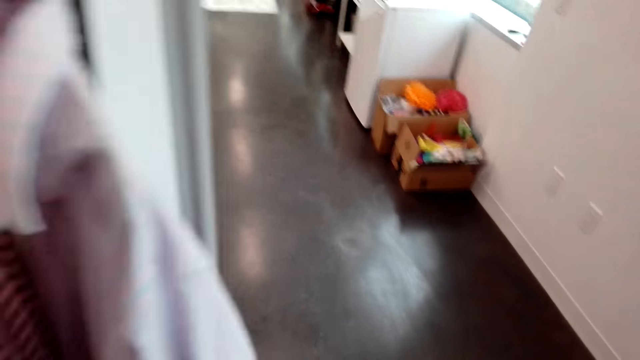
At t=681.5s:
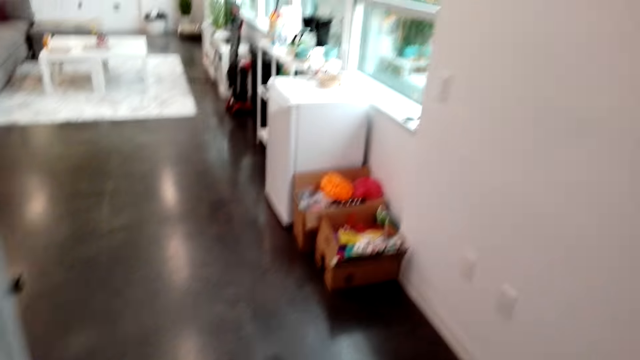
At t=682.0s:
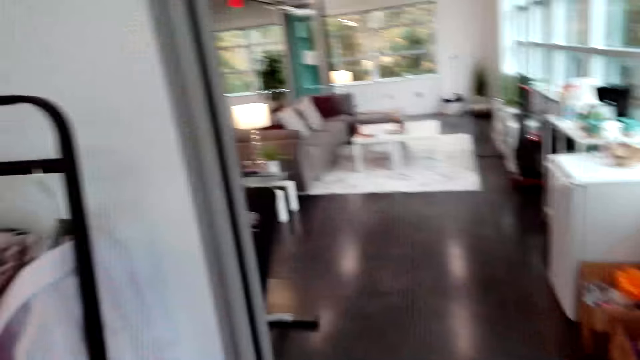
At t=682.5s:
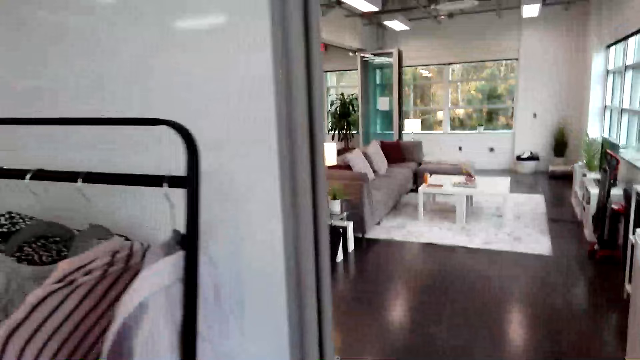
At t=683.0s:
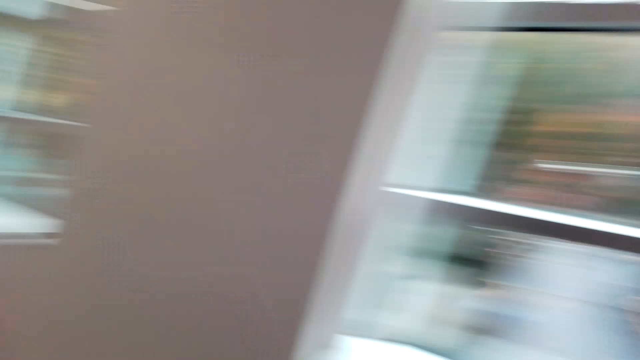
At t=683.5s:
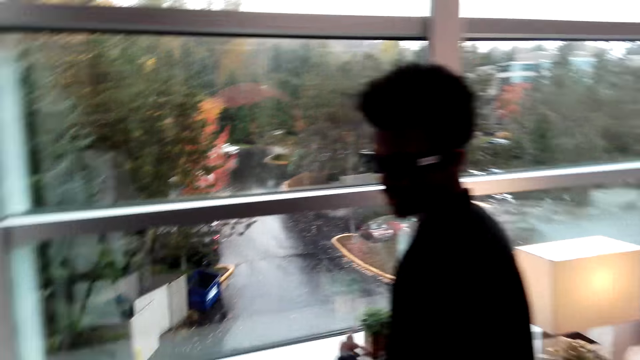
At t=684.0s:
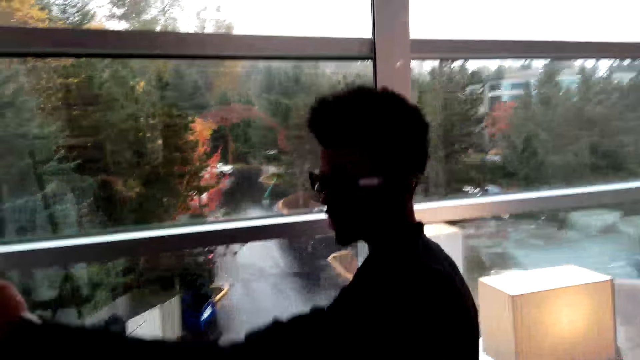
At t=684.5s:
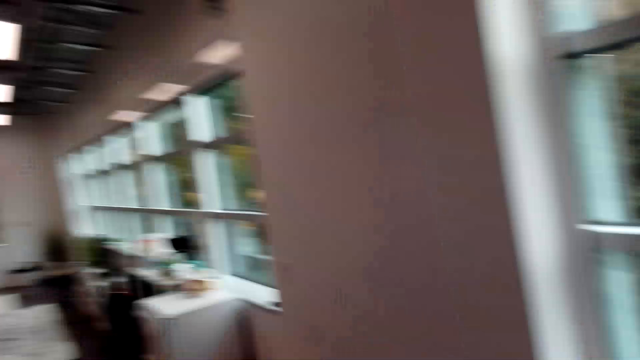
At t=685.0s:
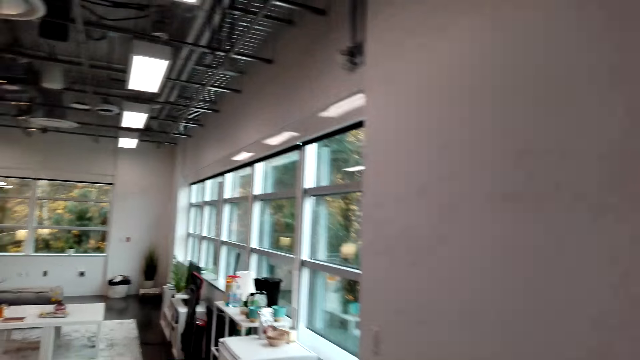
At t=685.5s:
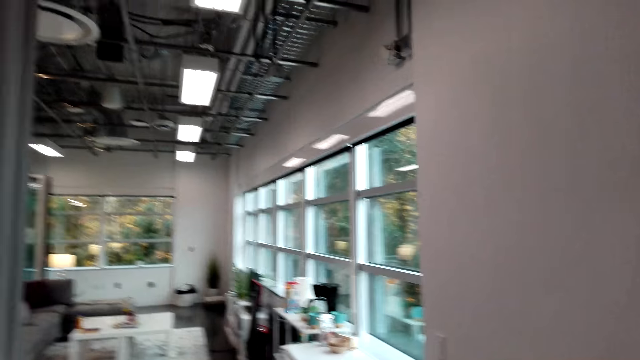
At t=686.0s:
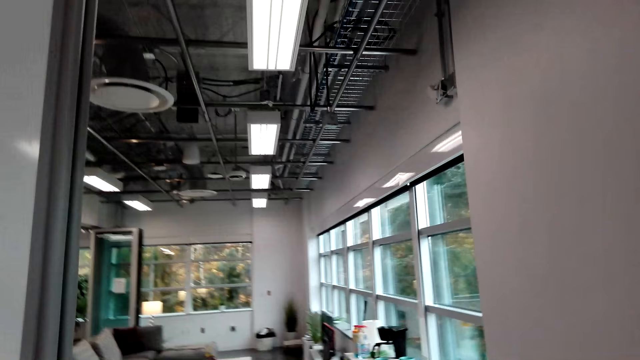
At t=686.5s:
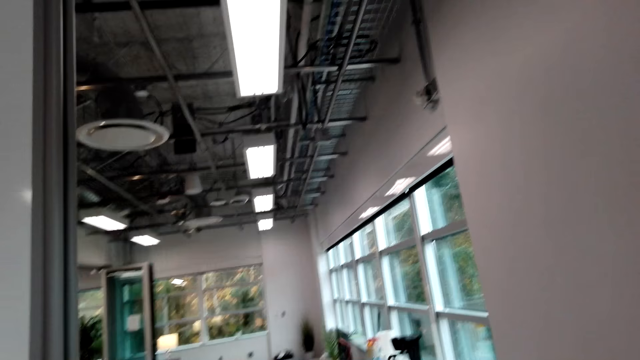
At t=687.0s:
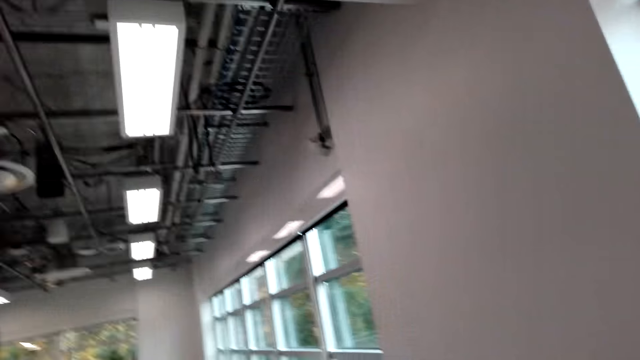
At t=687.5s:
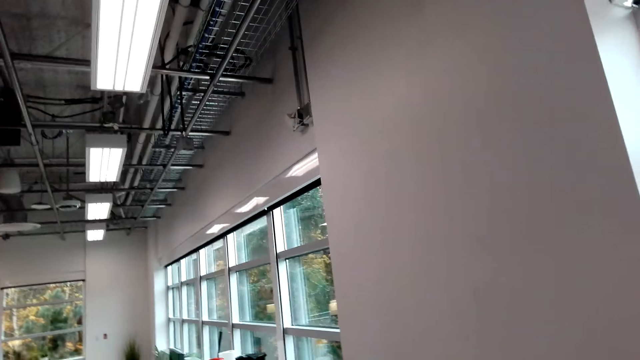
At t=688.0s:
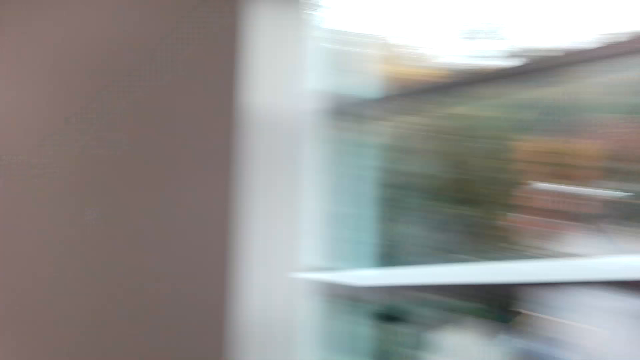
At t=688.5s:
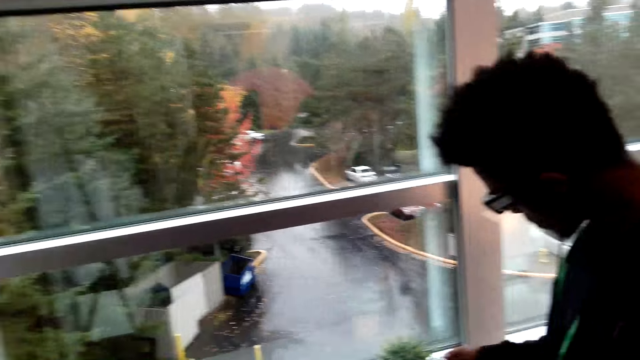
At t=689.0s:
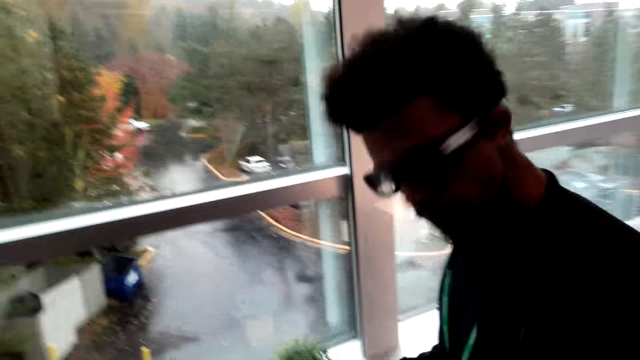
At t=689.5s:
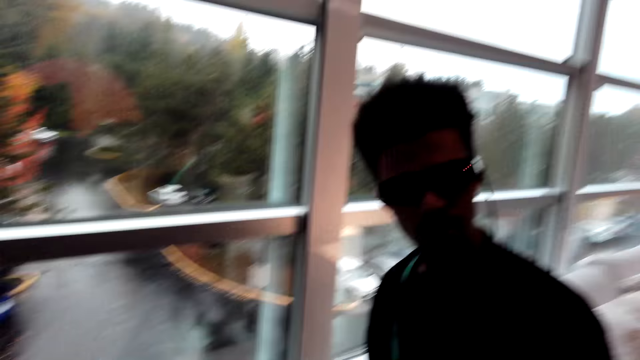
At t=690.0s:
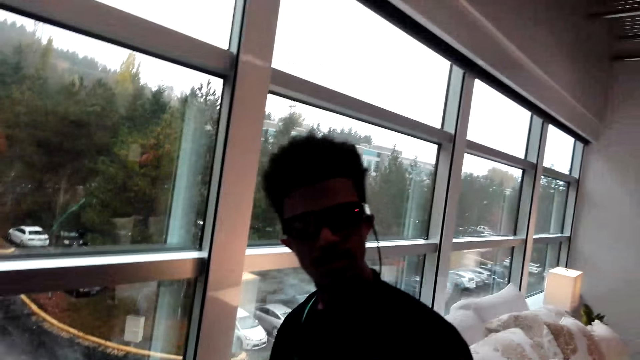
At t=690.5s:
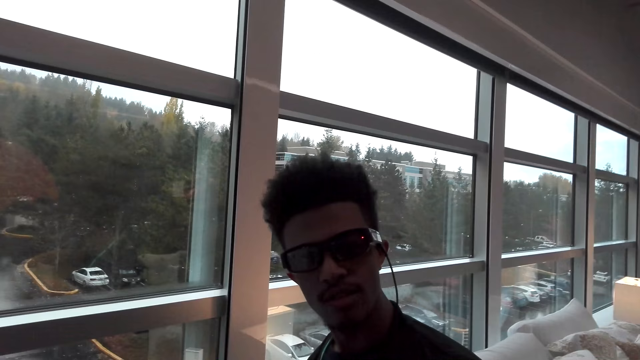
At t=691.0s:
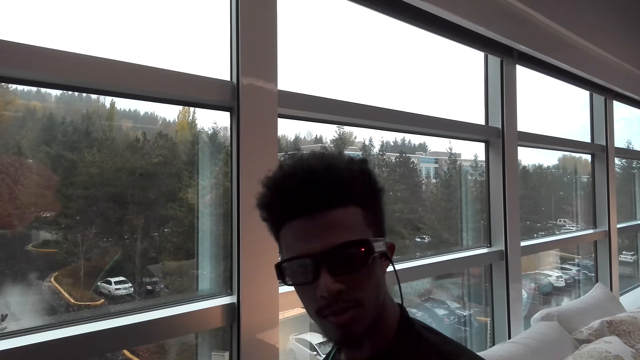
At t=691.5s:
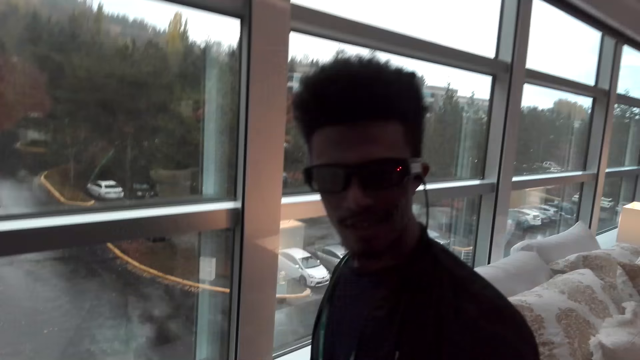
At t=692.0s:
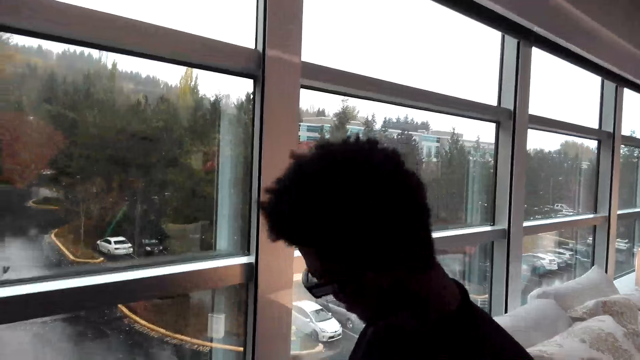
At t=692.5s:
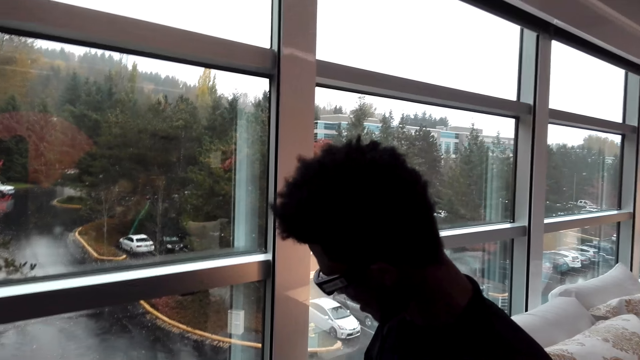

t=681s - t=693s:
A person interacts with the camera wearer. The camera wearer looks around. They interact with the person.

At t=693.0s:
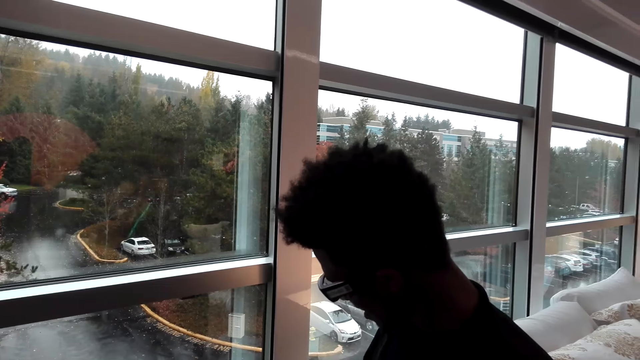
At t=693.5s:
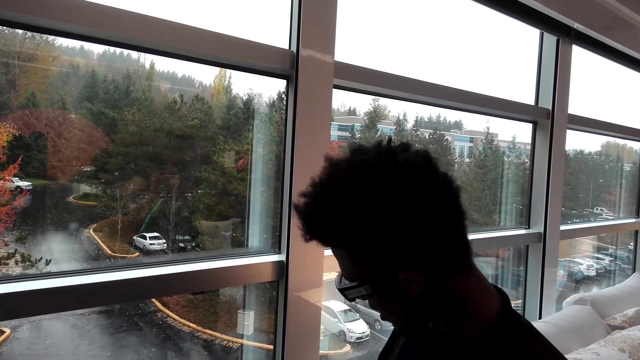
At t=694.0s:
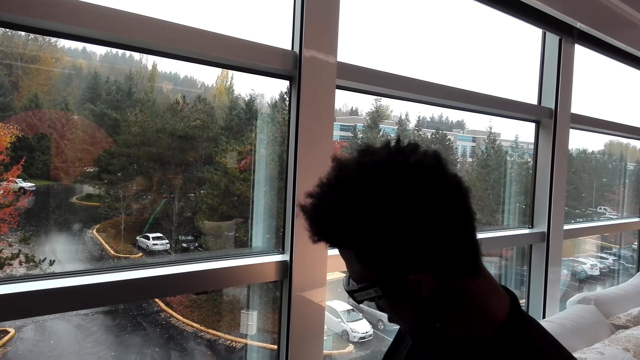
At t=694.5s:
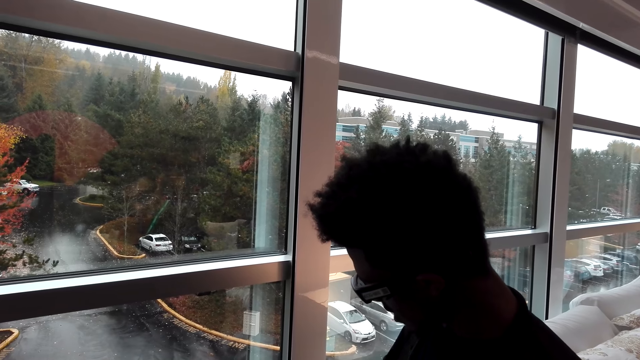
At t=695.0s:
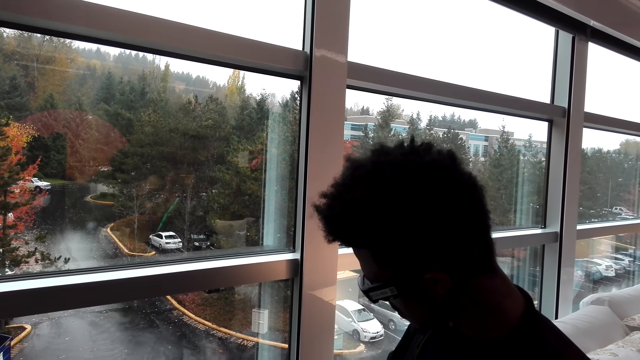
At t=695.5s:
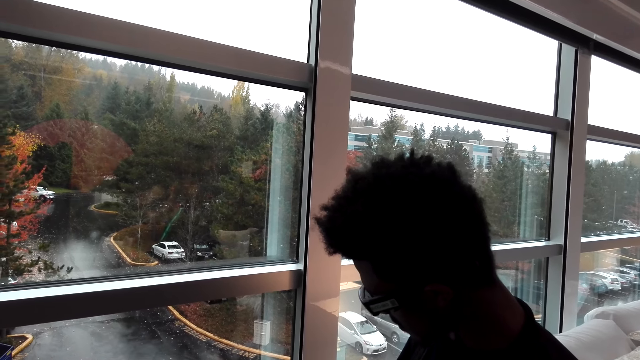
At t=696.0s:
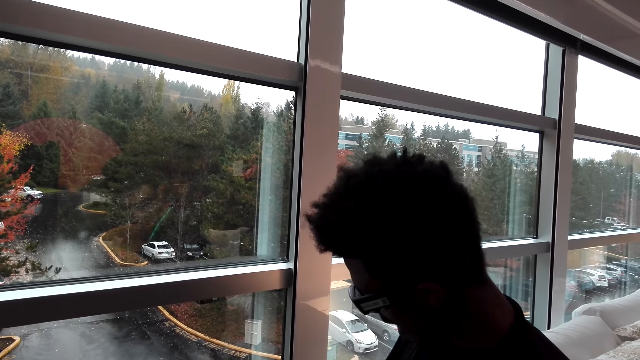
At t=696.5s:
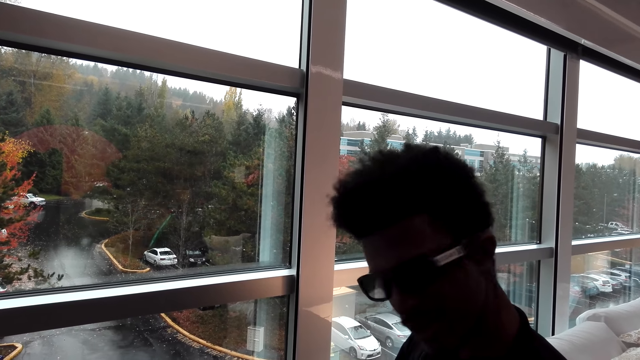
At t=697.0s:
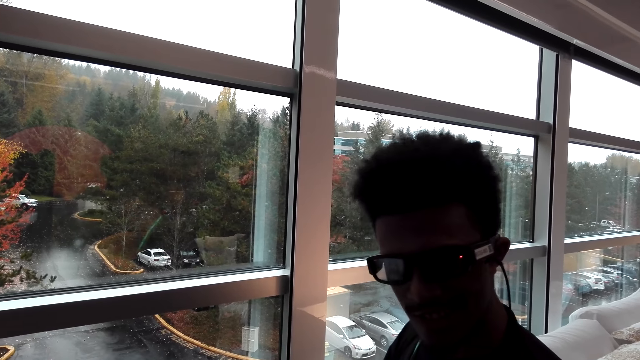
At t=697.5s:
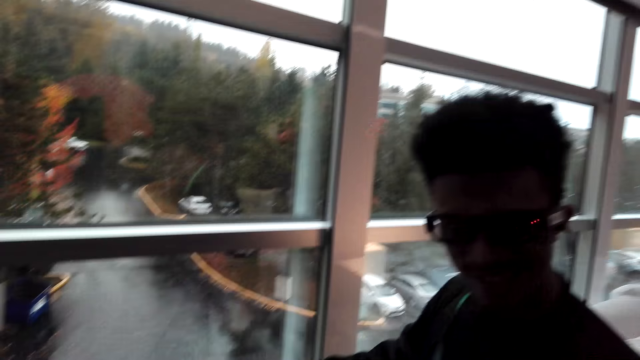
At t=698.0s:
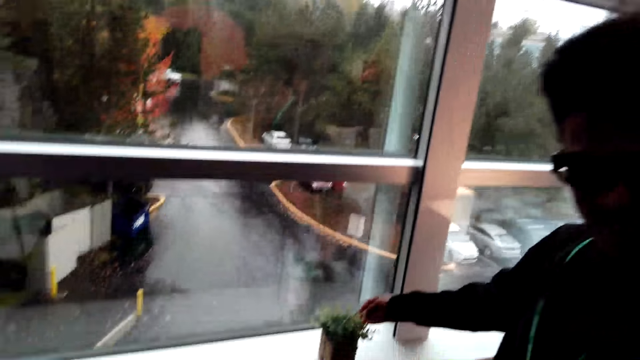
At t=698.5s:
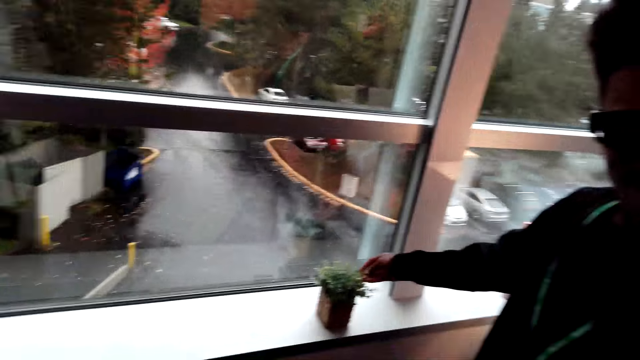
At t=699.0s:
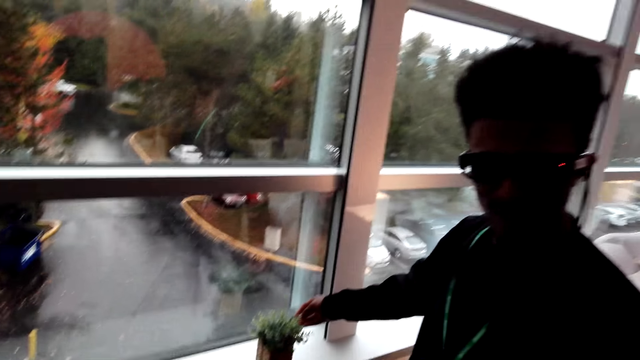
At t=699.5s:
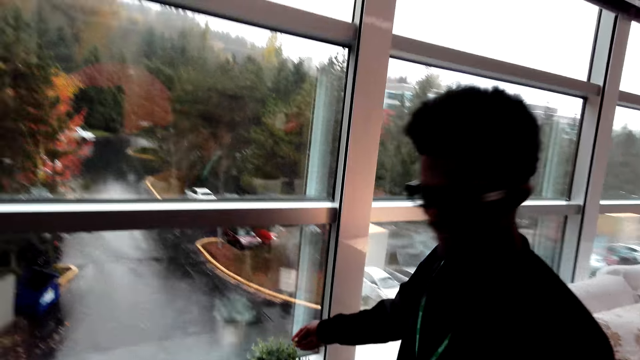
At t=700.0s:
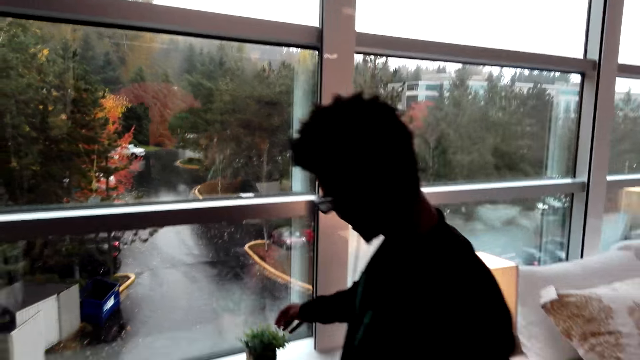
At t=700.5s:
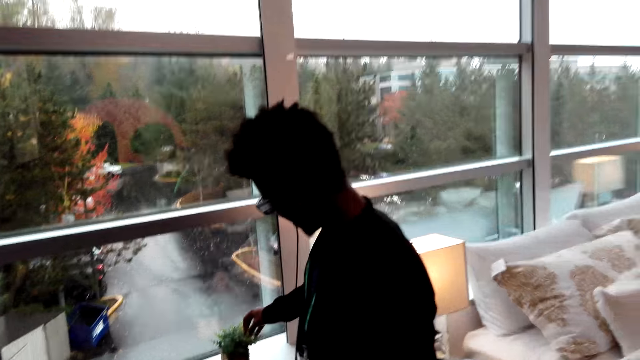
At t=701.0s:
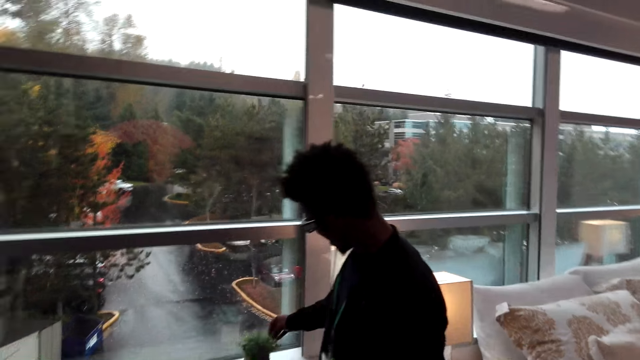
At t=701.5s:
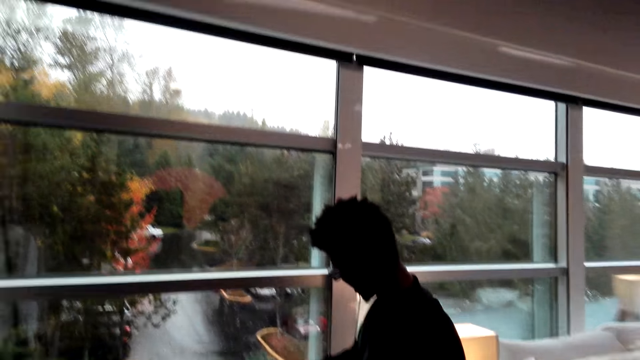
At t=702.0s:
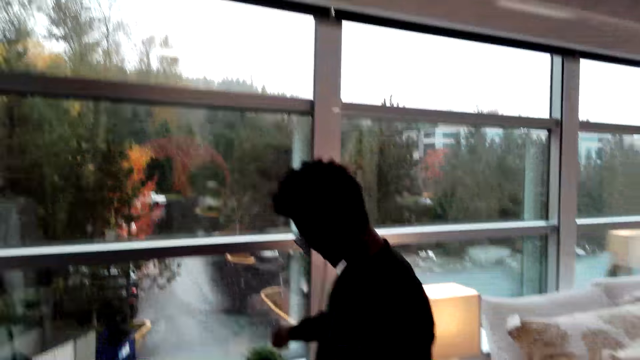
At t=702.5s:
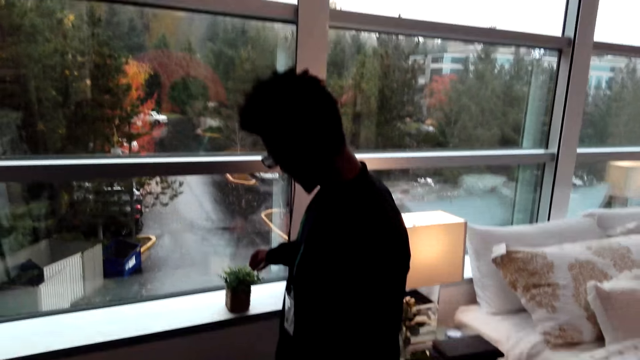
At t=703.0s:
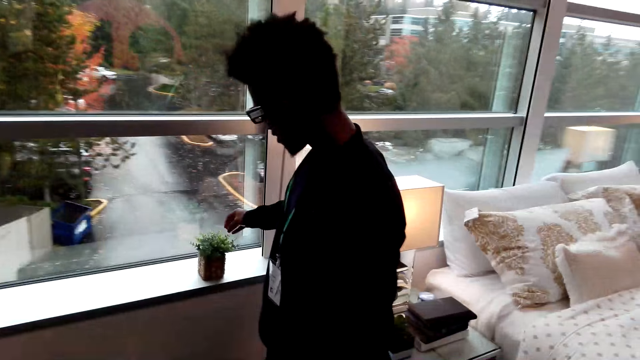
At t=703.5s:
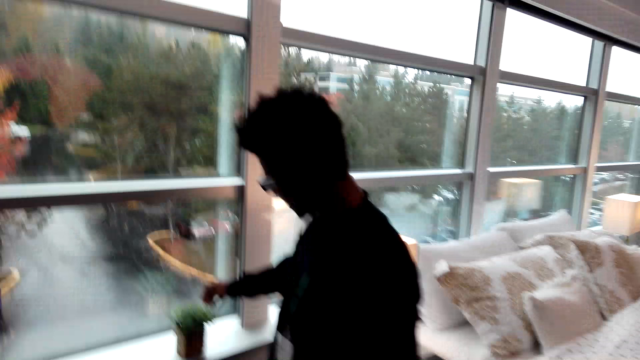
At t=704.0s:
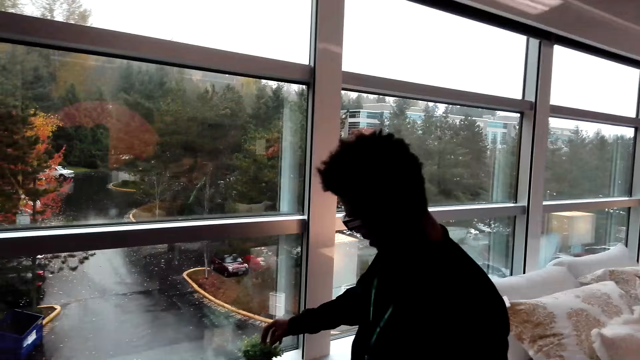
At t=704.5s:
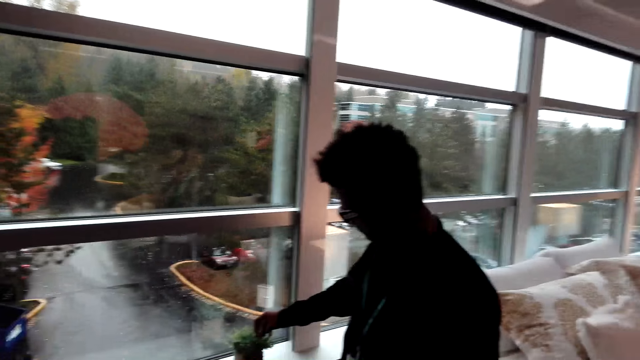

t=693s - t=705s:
A person touches a plant.
